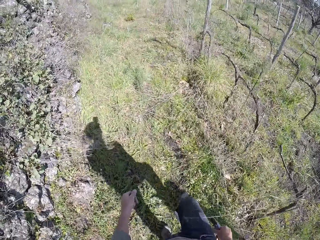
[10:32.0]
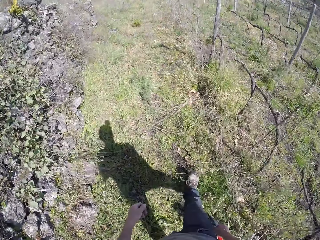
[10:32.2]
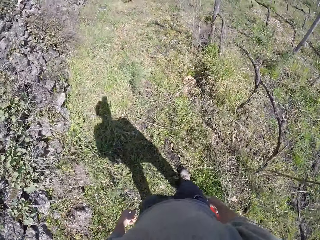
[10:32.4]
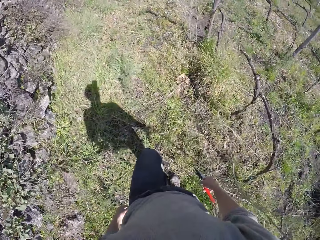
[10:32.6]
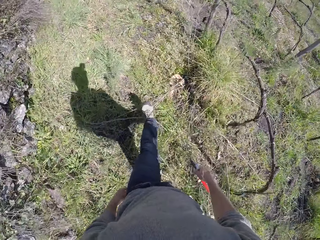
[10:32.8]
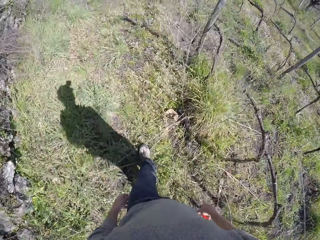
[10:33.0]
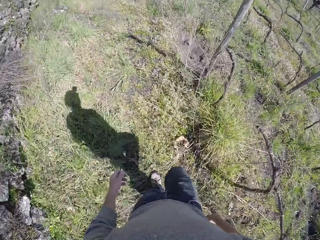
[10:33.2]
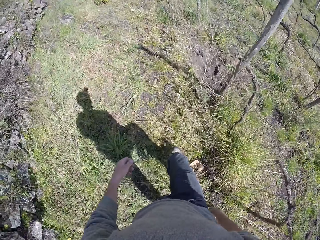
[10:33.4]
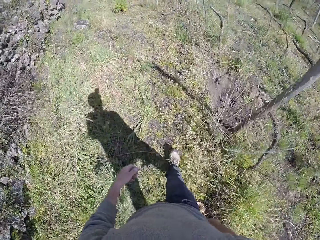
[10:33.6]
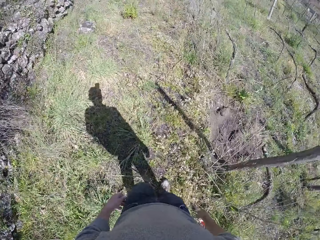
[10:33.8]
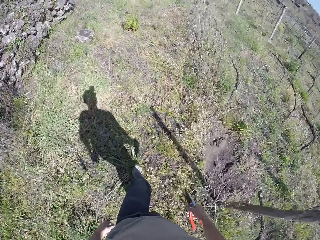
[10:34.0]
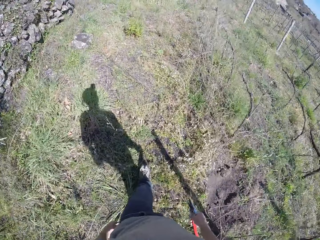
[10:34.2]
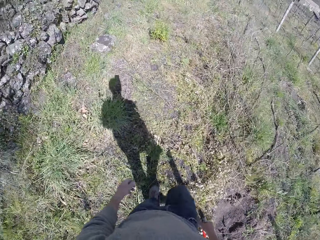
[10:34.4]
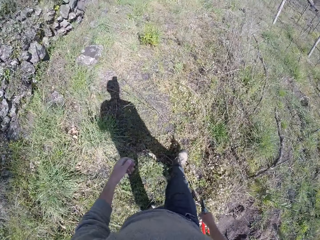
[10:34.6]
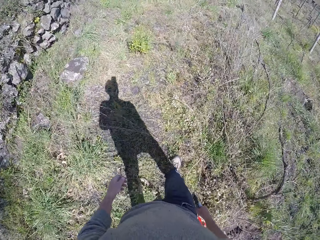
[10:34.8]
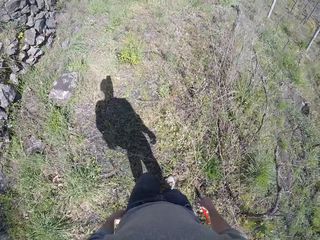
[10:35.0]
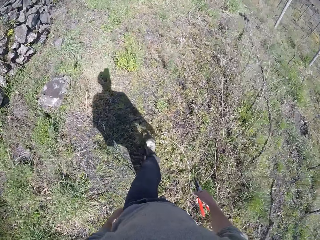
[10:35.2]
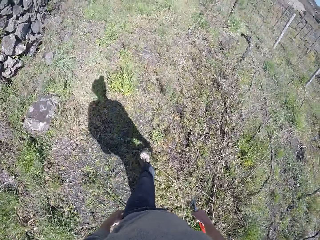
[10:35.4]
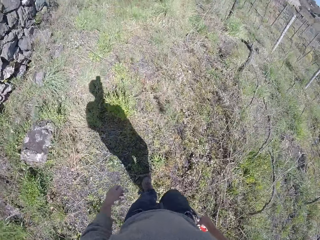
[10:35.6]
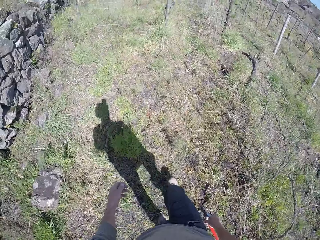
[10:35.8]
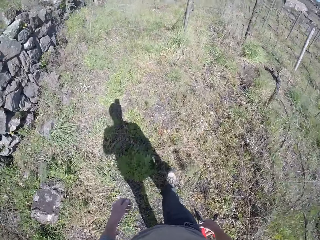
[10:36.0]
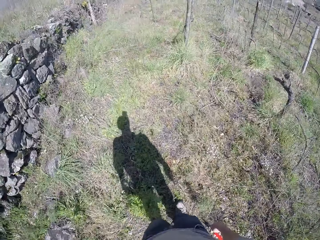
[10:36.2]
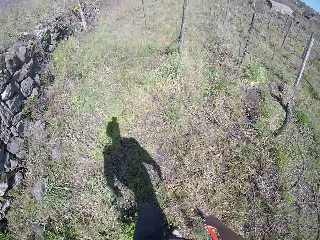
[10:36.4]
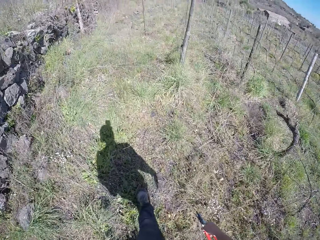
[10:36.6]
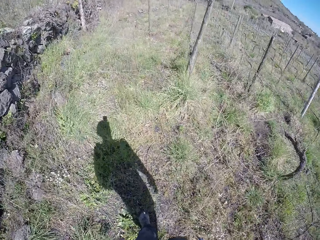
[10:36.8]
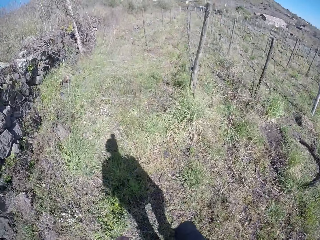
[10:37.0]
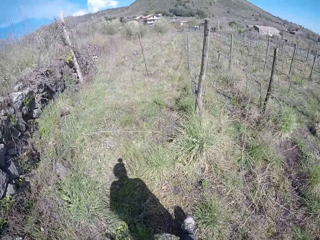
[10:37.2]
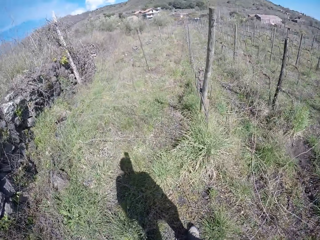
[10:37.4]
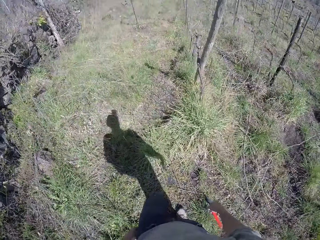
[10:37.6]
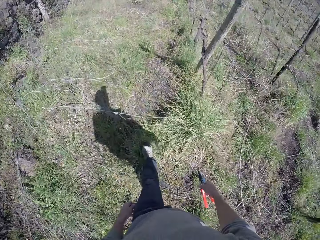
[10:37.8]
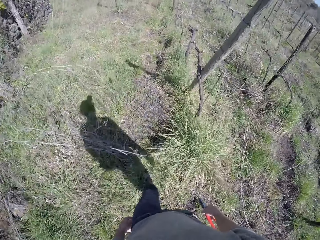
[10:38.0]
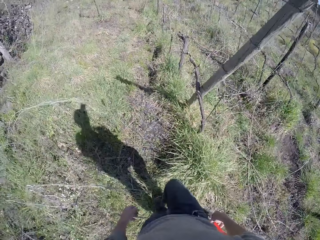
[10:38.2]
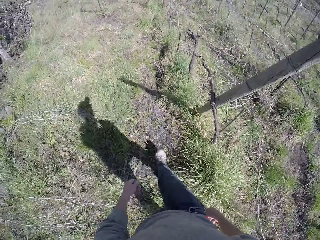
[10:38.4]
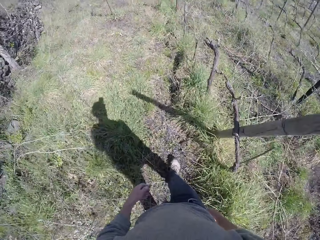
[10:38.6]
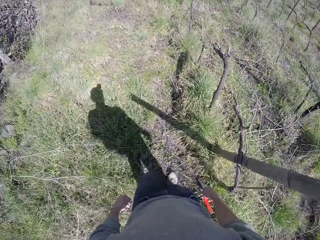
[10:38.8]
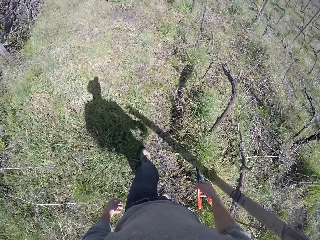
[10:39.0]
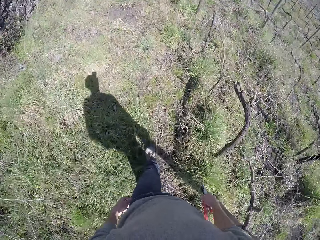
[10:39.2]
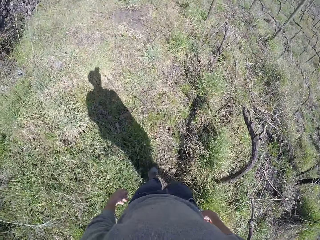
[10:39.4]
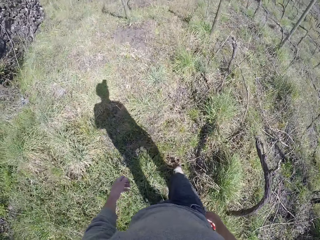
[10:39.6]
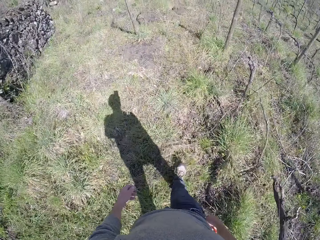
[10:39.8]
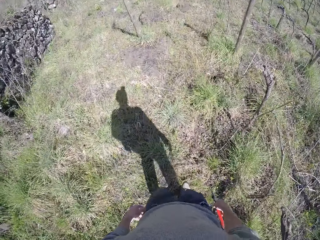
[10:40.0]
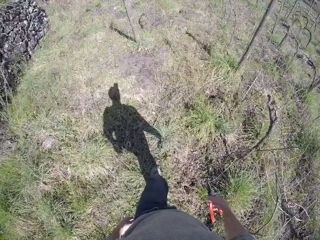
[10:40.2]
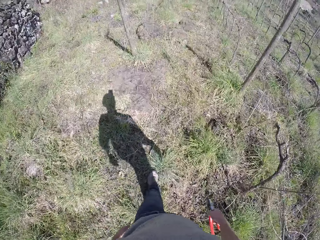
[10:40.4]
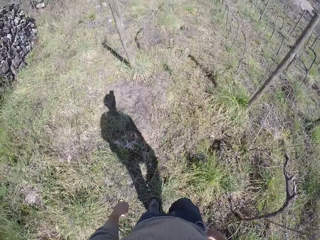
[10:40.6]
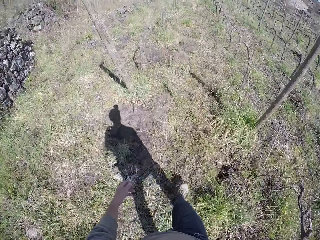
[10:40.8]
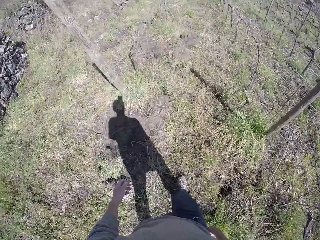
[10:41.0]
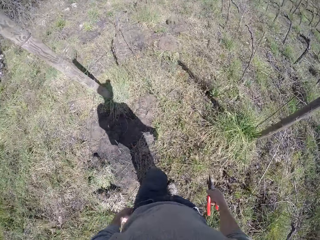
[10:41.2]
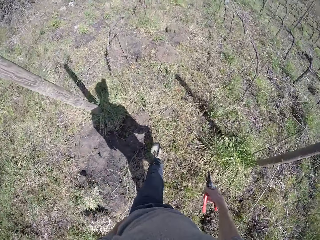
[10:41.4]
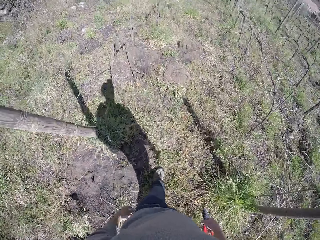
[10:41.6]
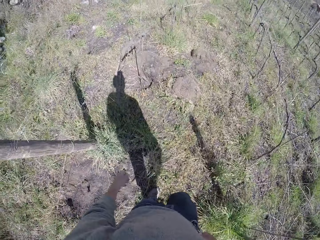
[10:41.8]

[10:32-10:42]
The camera wearer walks further into the field.

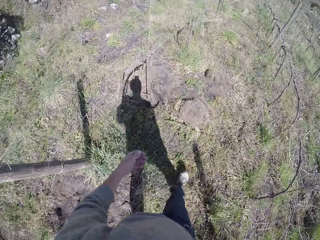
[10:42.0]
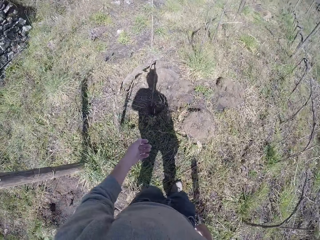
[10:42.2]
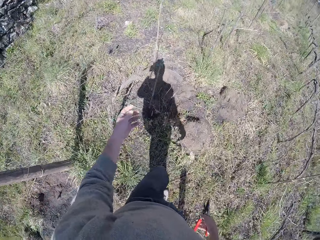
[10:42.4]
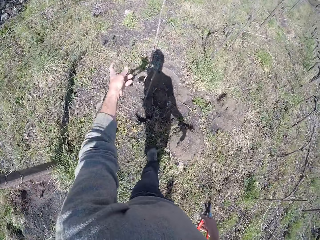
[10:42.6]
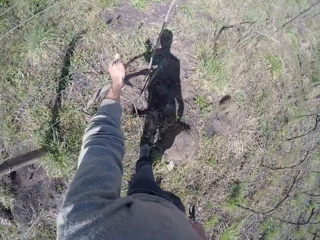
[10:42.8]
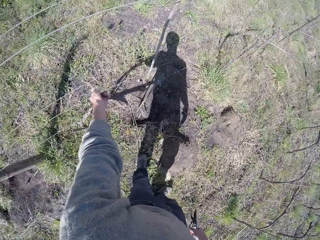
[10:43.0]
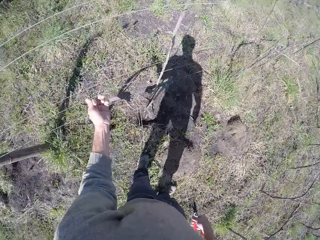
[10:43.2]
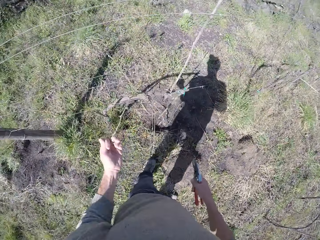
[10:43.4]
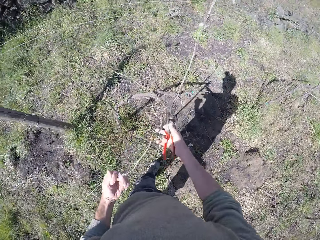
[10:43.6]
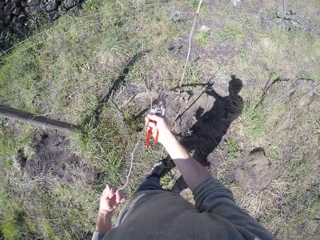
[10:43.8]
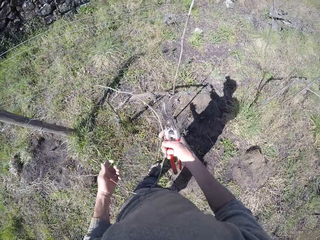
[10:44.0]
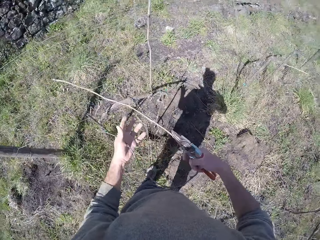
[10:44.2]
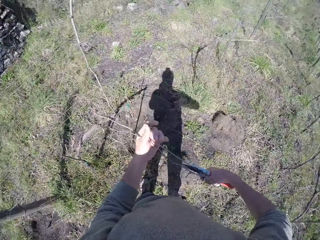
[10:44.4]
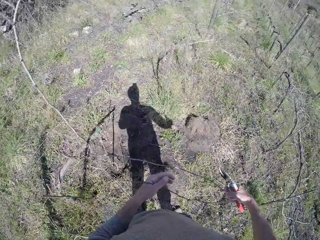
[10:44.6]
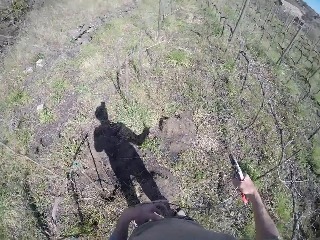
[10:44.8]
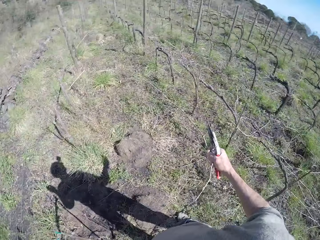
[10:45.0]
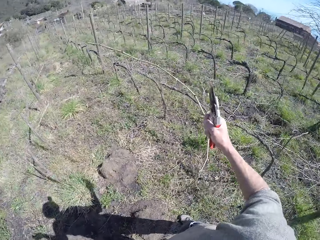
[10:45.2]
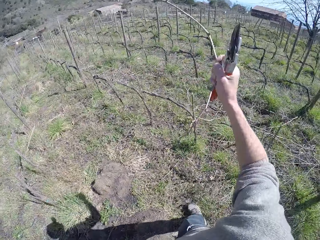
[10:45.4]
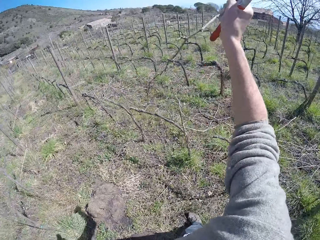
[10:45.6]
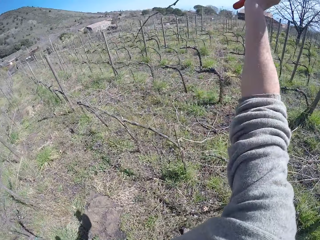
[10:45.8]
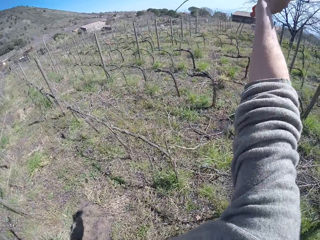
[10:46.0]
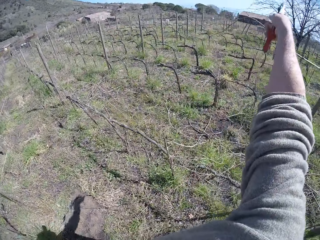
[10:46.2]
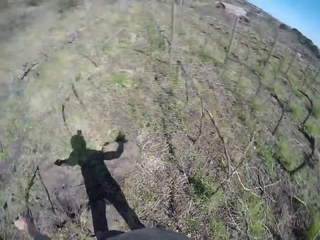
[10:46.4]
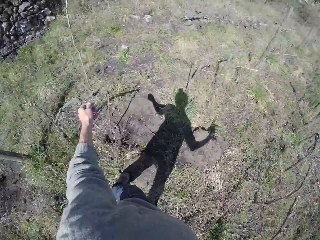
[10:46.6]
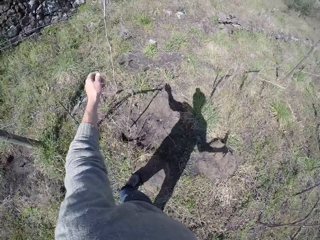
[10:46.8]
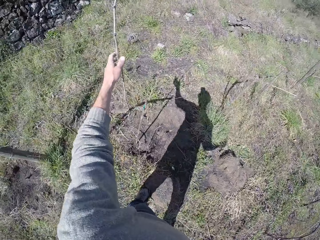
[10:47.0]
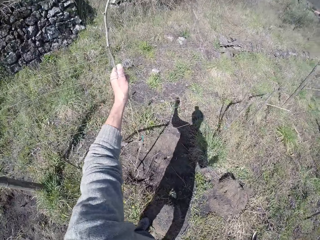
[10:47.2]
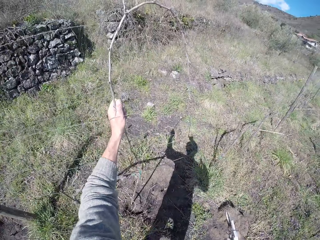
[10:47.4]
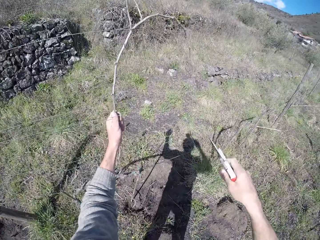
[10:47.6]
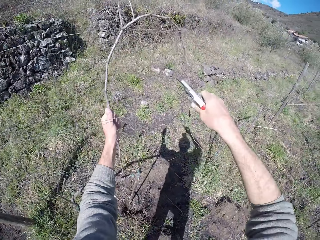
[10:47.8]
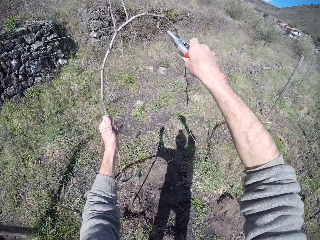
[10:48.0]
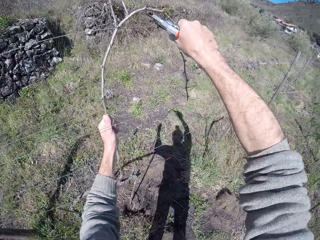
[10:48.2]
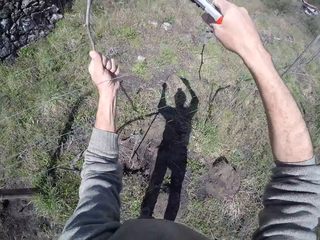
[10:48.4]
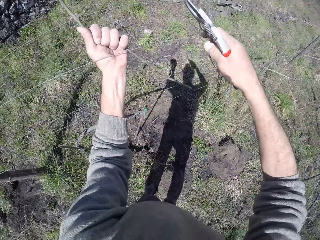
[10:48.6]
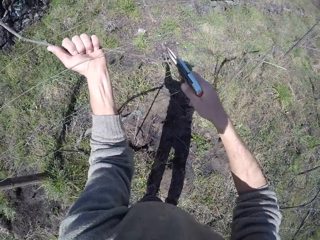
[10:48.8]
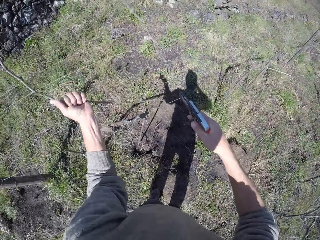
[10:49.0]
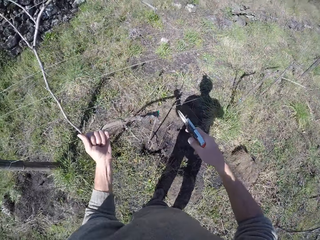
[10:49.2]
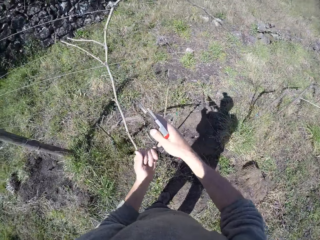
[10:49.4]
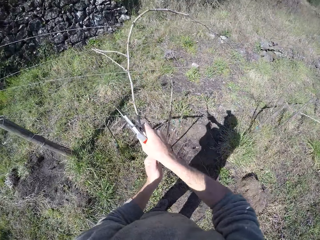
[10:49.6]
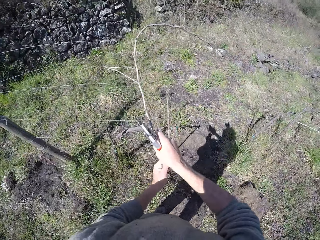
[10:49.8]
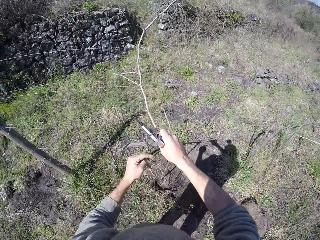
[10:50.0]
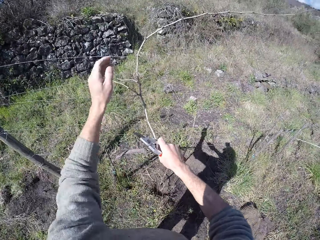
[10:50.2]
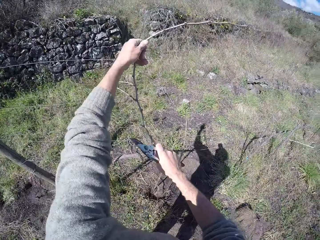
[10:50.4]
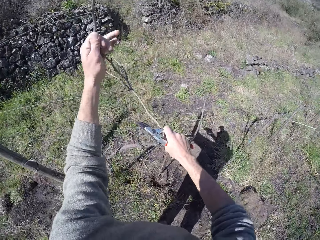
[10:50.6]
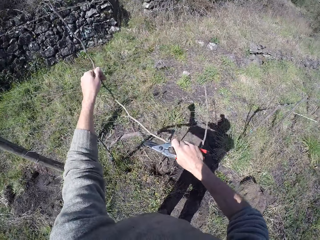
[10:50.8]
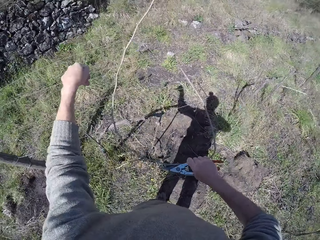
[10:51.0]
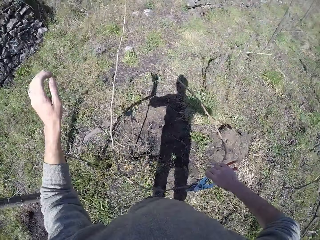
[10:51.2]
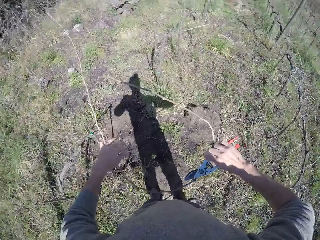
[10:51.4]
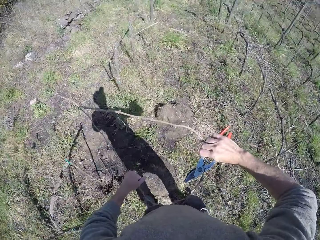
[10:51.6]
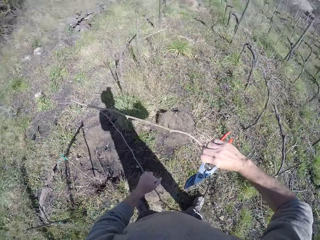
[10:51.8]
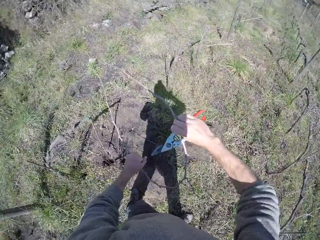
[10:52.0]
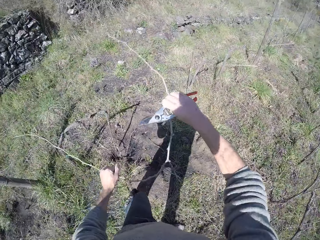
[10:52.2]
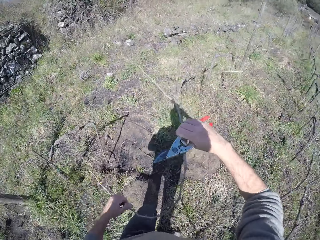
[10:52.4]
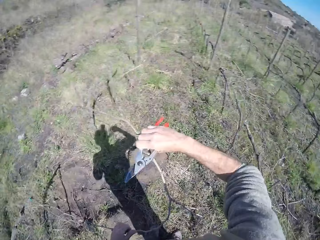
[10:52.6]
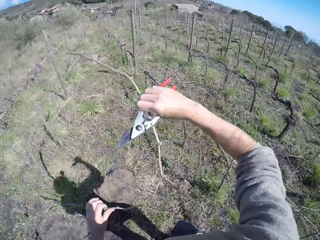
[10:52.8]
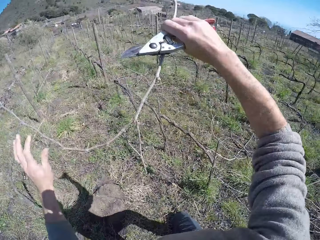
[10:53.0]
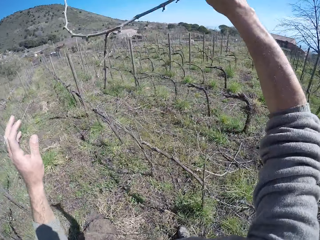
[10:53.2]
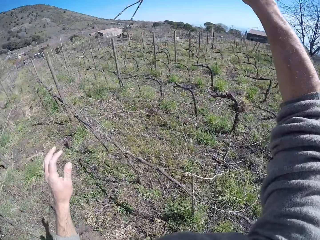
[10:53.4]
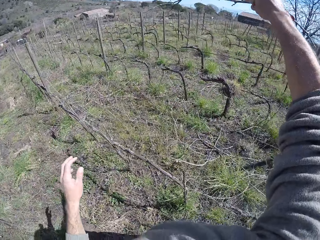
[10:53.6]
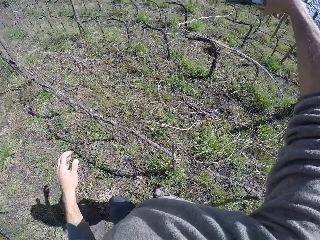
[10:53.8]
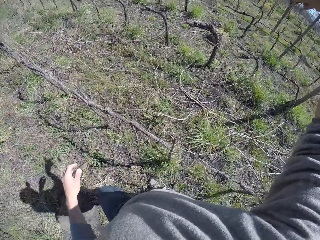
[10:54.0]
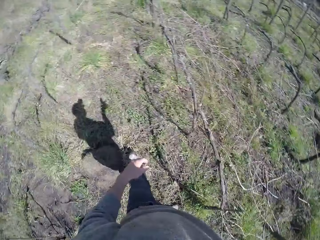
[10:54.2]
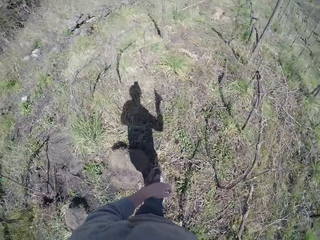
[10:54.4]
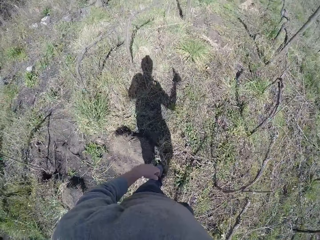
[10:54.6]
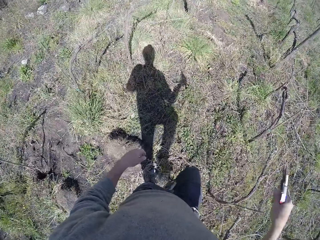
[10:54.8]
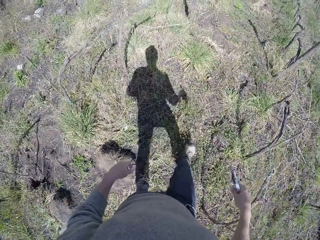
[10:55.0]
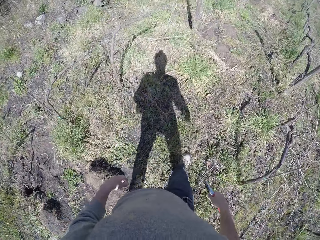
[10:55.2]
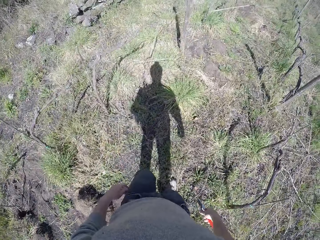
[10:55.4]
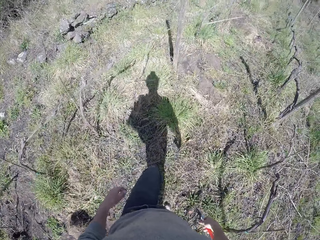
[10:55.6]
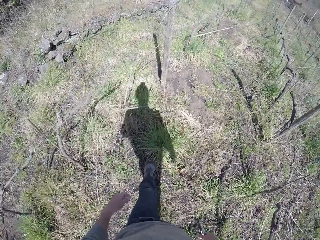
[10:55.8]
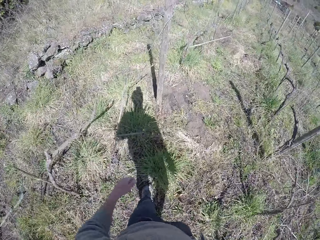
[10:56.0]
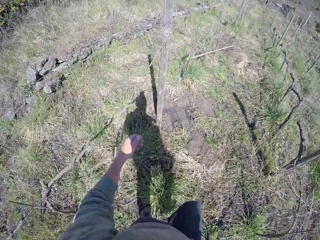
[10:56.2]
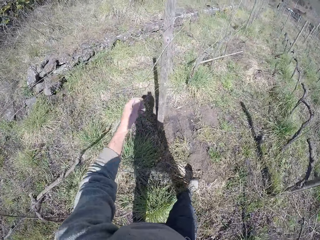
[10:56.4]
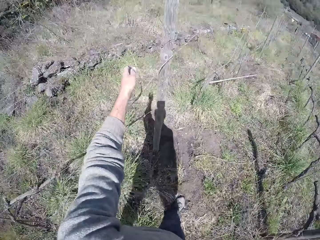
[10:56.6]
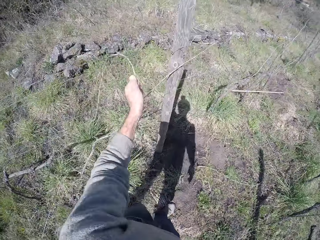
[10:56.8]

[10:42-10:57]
The camera wearer grabs a twig with his left hand and holds the twig with both hands. He drops the twig with his right hand. He grabs a twig with his left hand, cuts a wire on the twig with the bypass pruner in his right hand and pulls out the twig with both hands. He drops the twig with his right hand. He walks around. He grabs a twig with his left hand.
